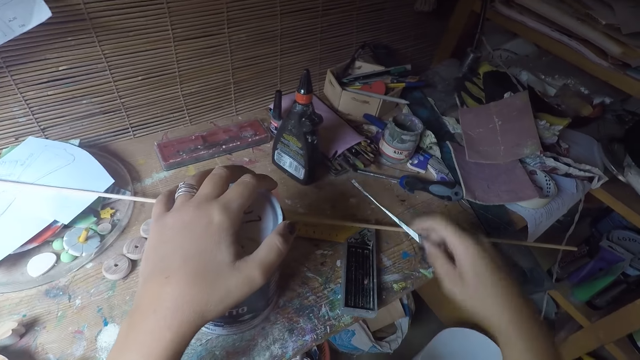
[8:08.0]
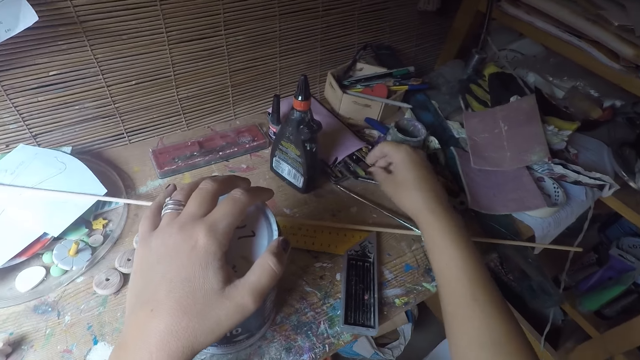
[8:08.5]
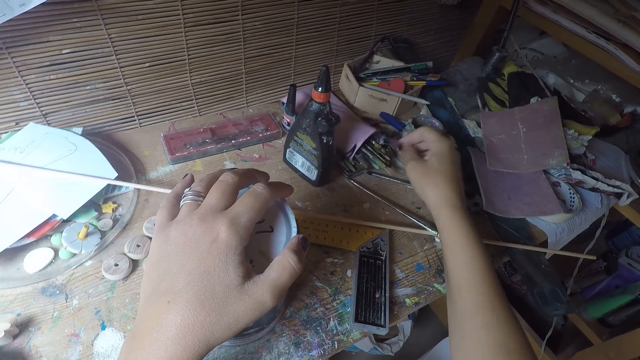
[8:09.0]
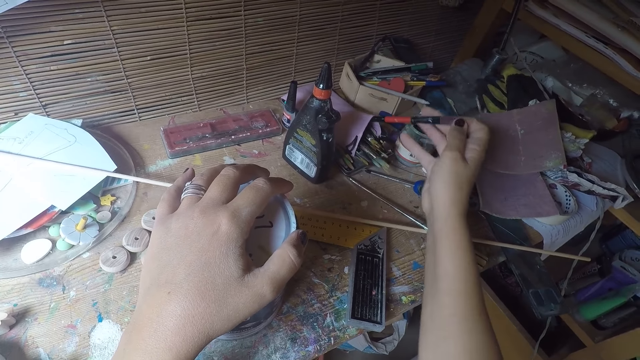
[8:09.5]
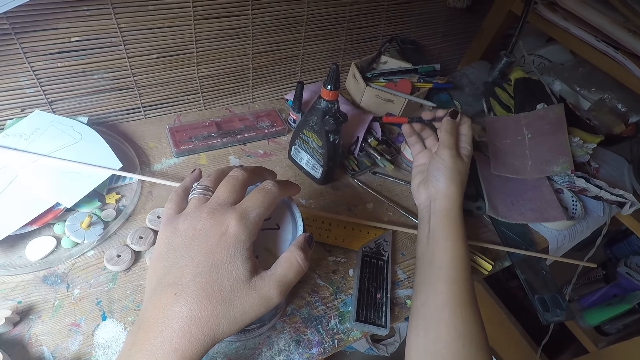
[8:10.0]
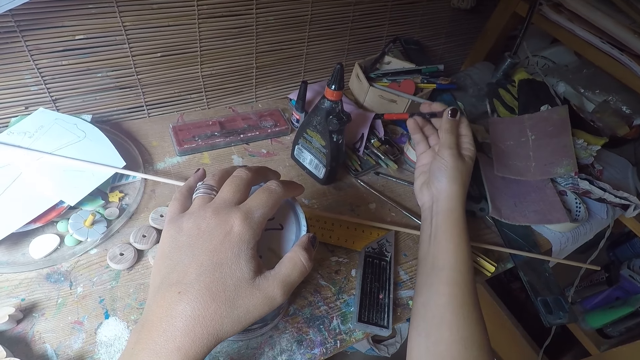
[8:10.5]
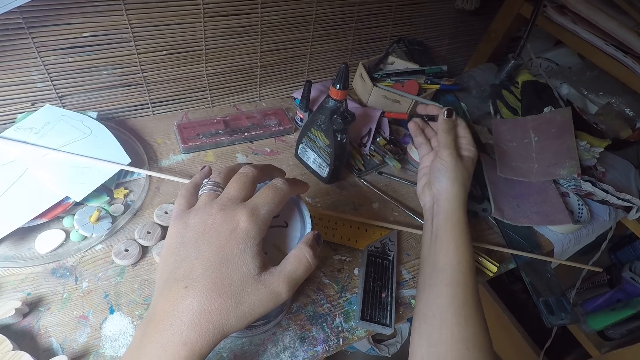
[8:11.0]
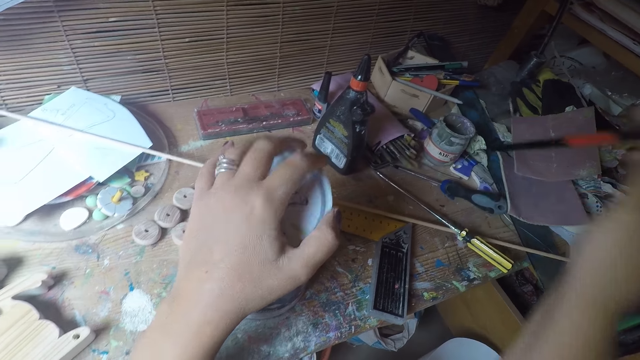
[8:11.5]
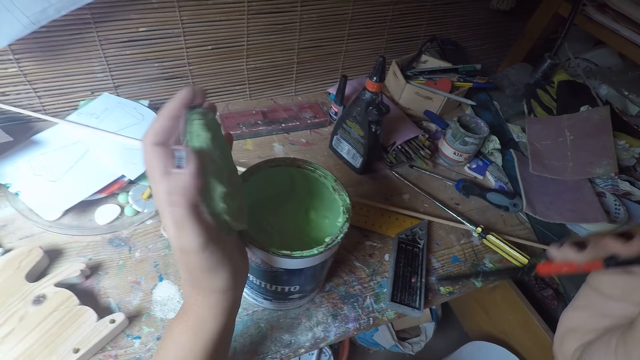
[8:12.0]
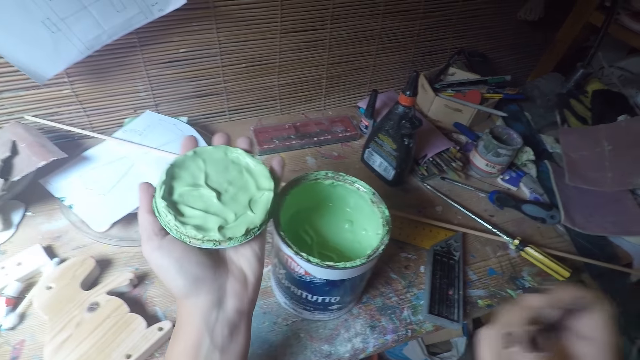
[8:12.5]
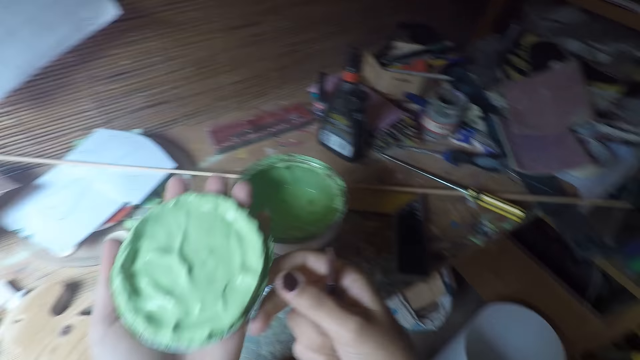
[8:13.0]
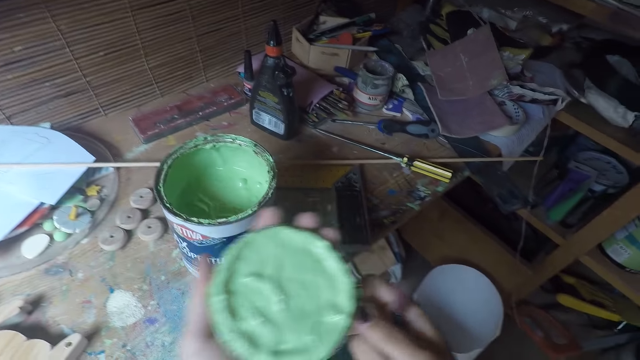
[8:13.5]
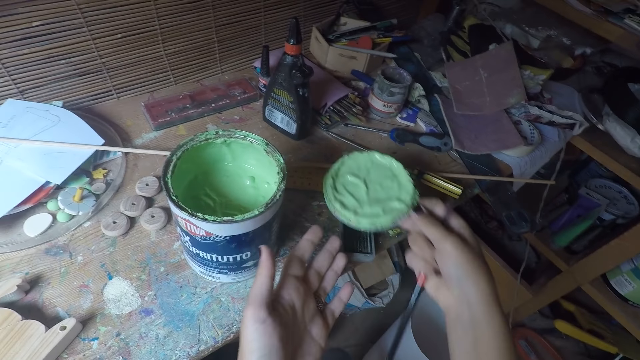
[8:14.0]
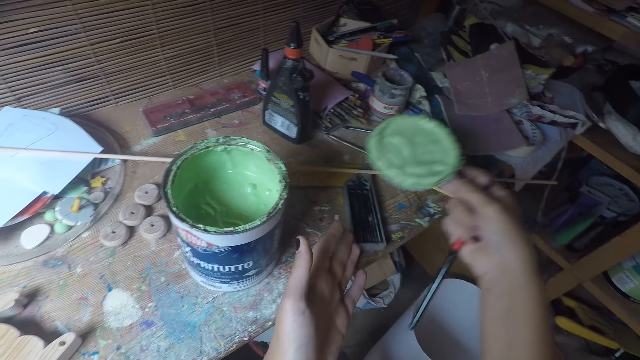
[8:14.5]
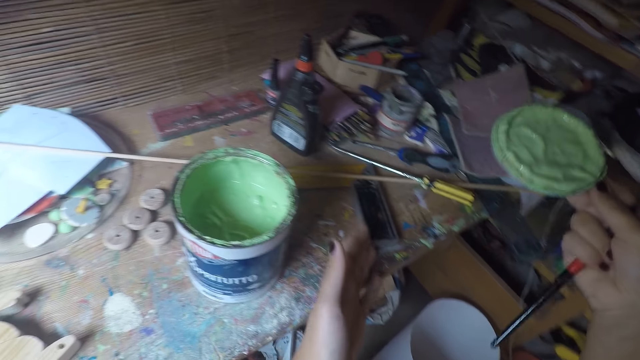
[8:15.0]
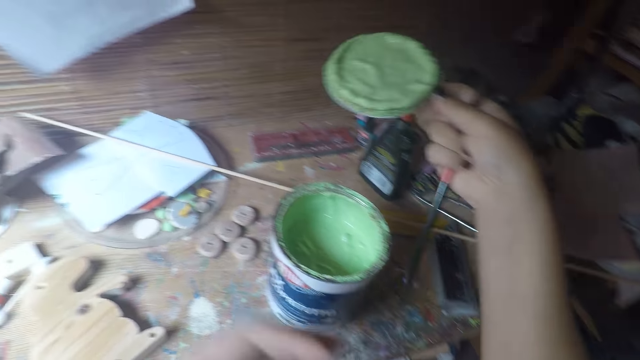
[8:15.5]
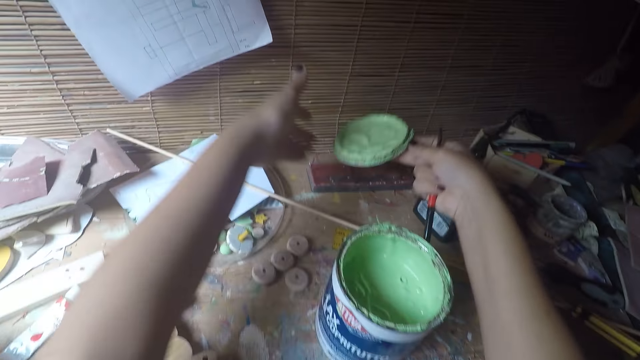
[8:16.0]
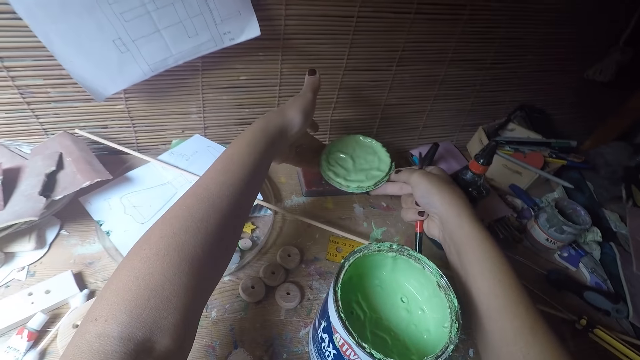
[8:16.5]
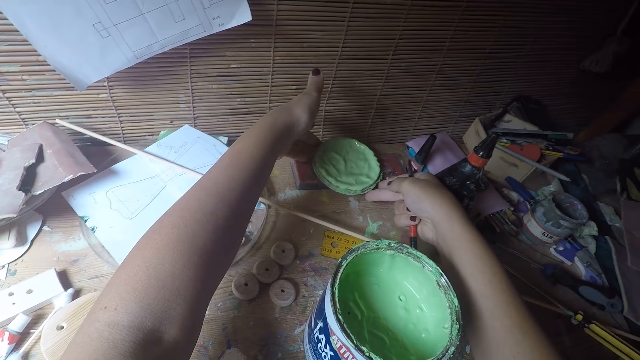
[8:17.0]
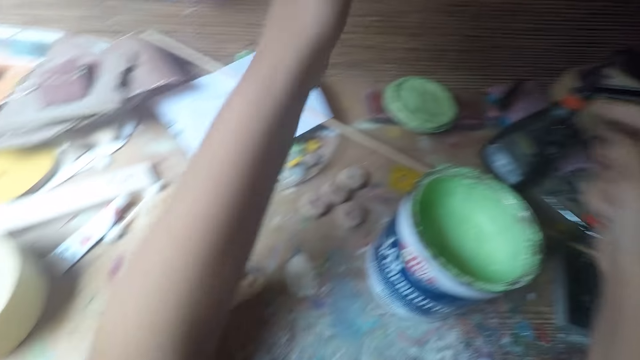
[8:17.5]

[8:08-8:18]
The camera wearer drops the screwdriver on the table with his right hand. He picks up a paint brush from the table with his right hand. He touches something. He takes something. He opens the paint container with his left hand. He looks at the lid. He passes the cover of the paint from his left hand to his right hand. He holds the lid. He adjusts a brush on the table with his left hand. He drops the cover of the paint on the table with his two hands.

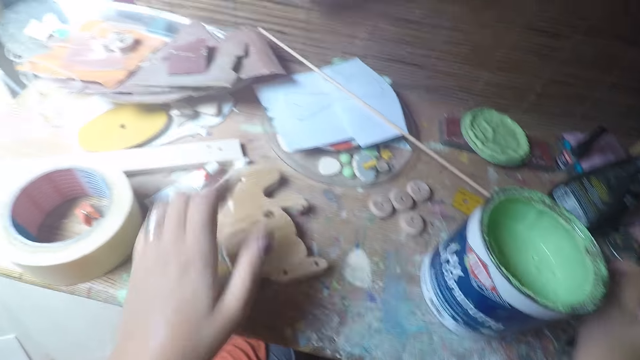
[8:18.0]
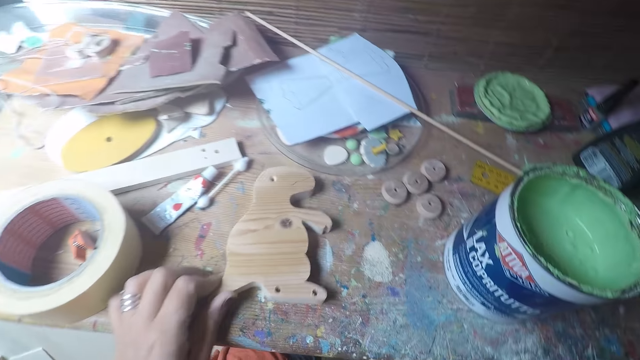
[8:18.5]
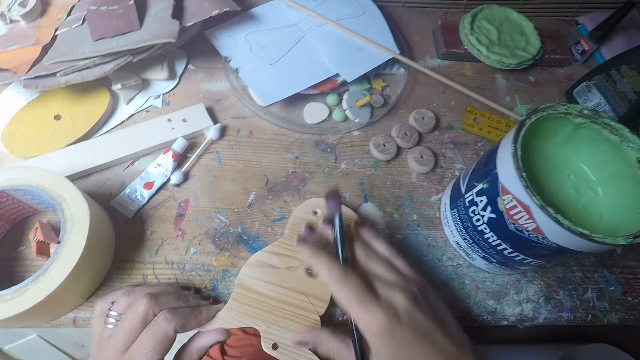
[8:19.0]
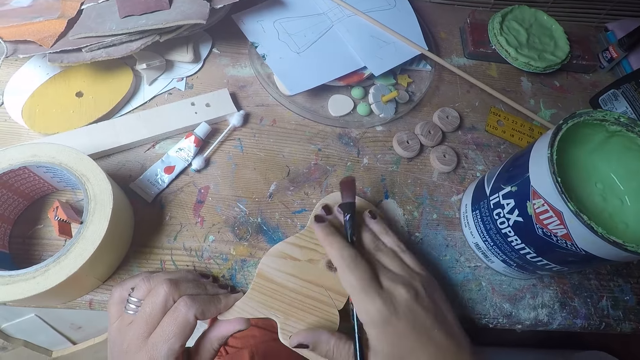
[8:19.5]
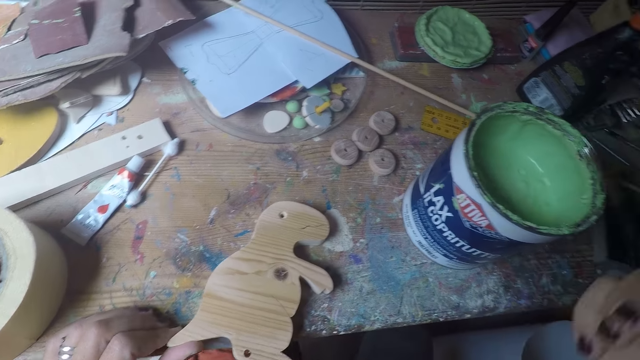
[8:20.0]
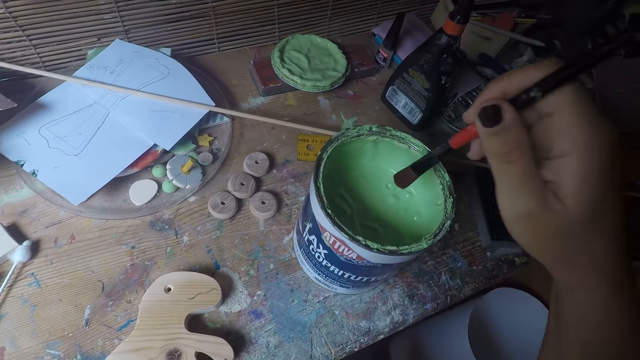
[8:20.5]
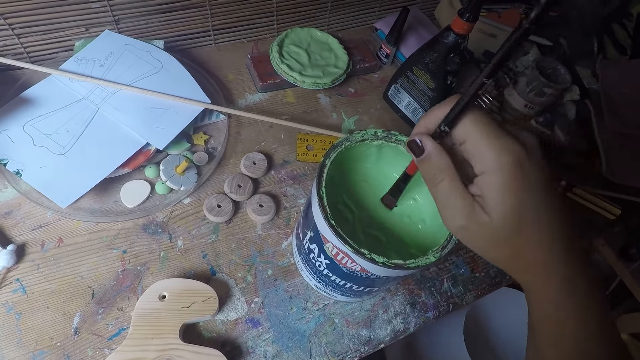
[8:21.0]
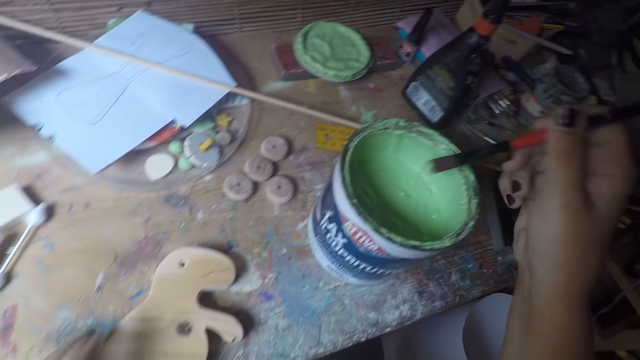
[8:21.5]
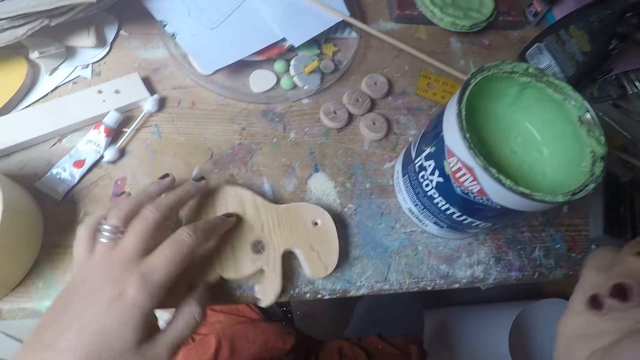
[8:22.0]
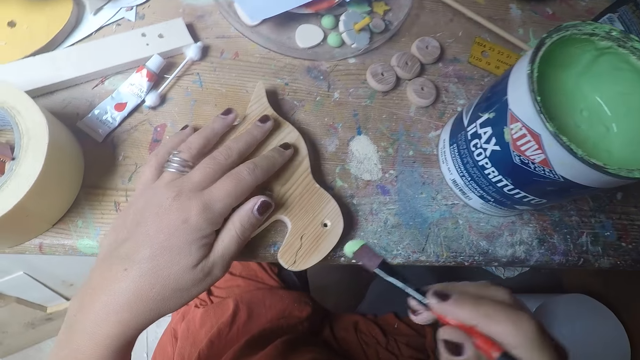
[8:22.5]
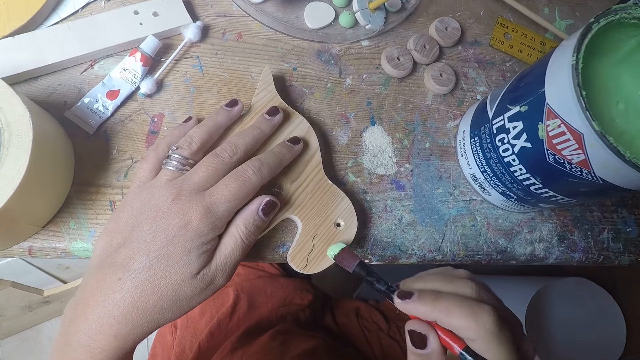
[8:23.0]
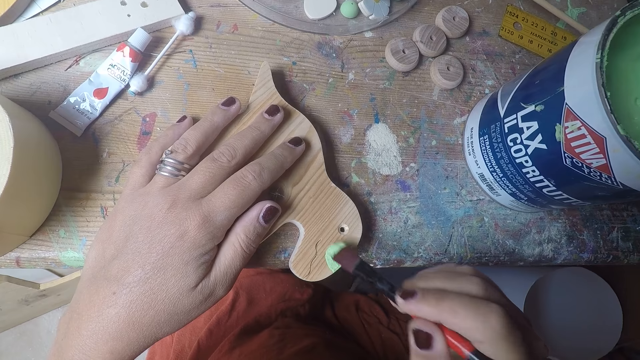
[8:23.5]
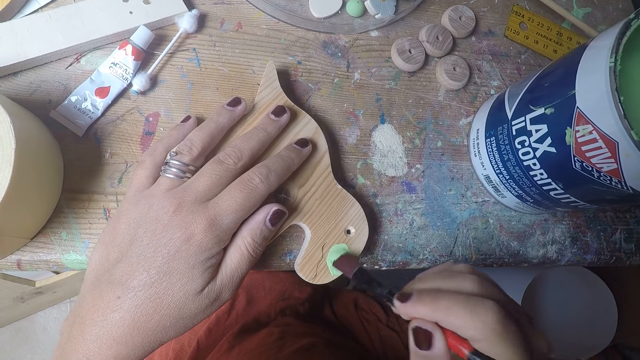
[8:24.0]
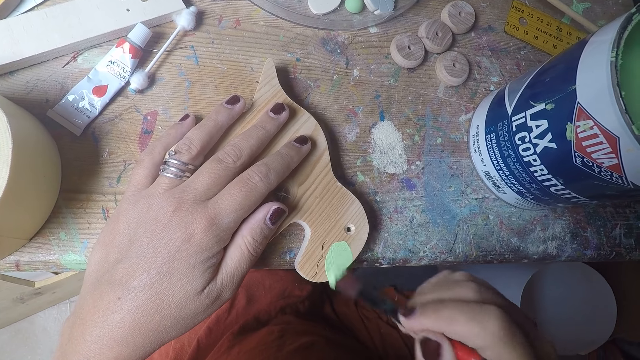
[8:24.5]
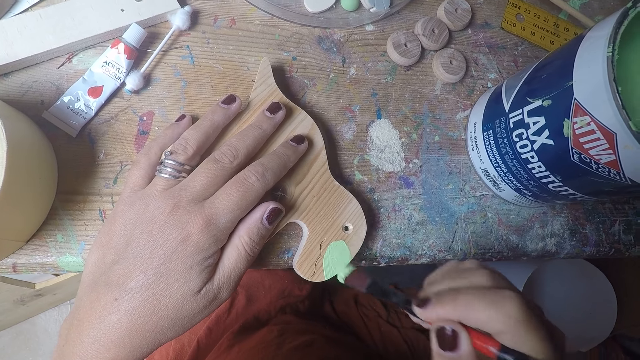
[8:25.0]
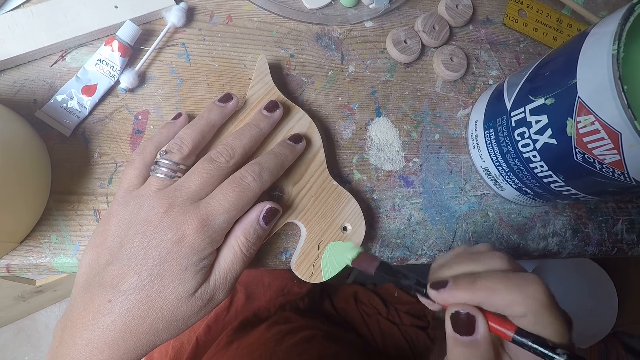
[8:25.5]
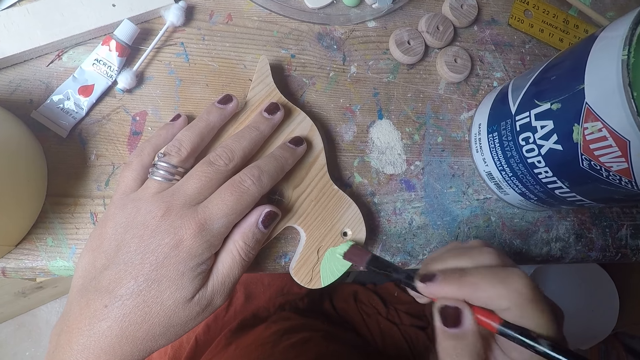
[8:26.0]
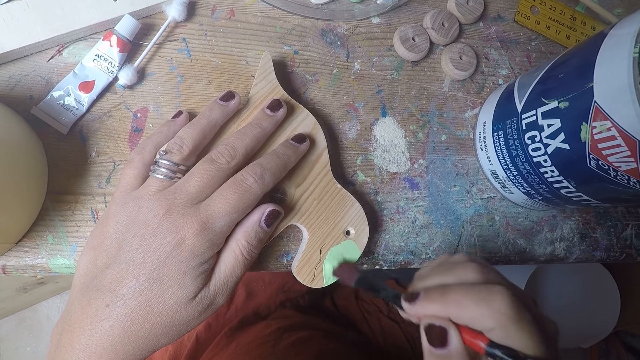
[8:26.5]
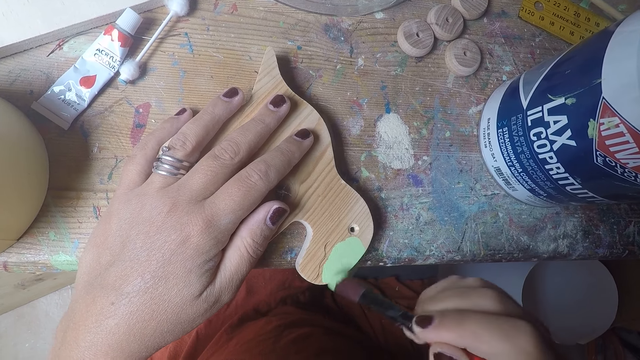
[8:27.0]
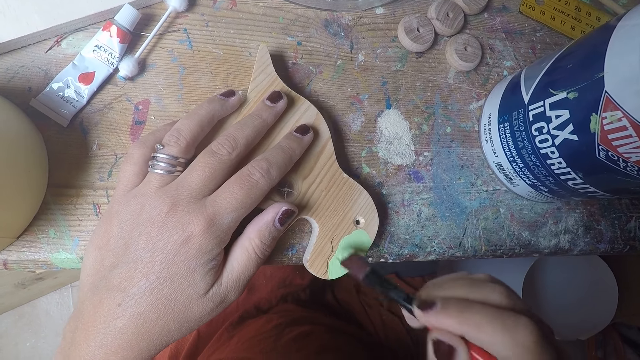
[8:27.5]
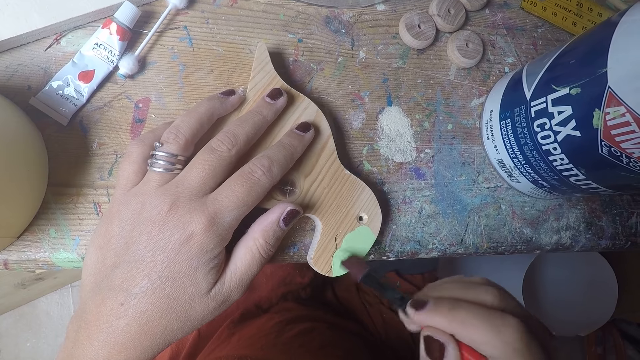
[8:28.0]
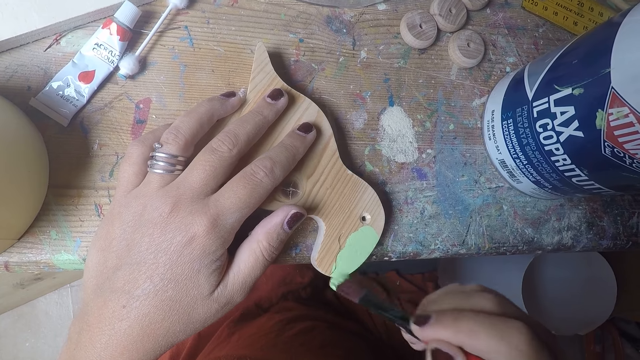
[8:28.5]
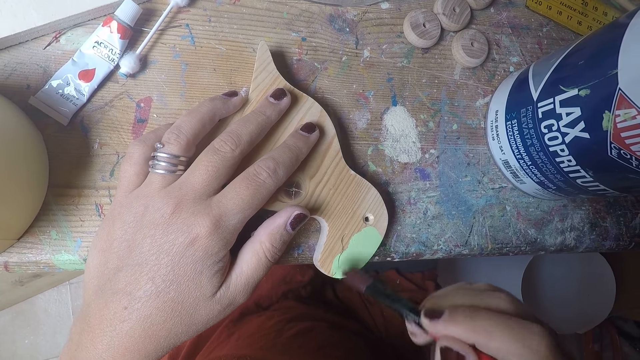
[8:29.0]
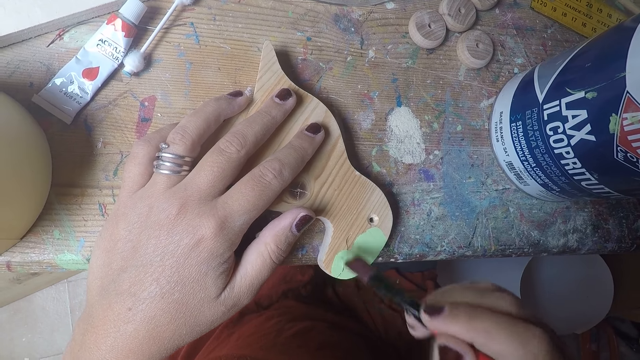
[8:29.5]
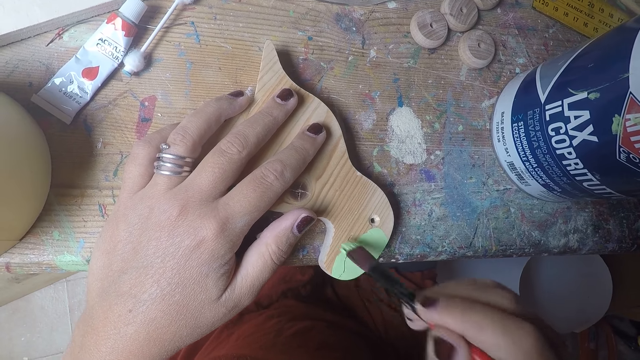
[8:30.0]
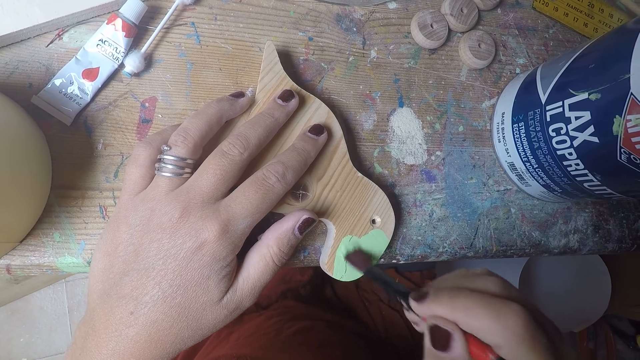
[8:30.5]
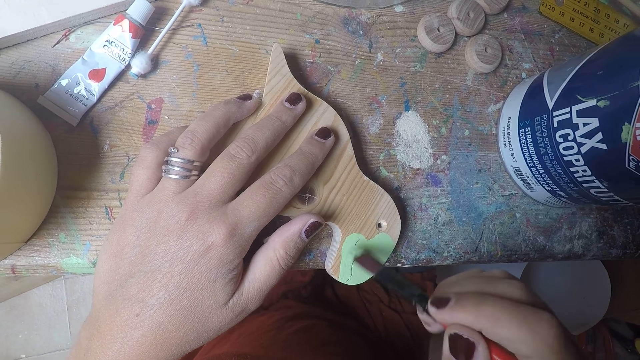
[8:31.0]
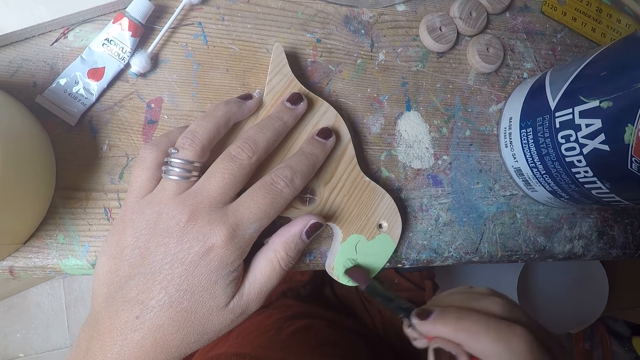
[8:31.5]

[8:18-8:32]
The camera wearer adjusts the wooden model on the table with his left hand. He wipes the wood with his right hand. He dips the paint brush into the paint container or tin with his right hand. He removes the brush from the tin. He moves the wood piece. He paints the wood with the paint brush in his right hand.
